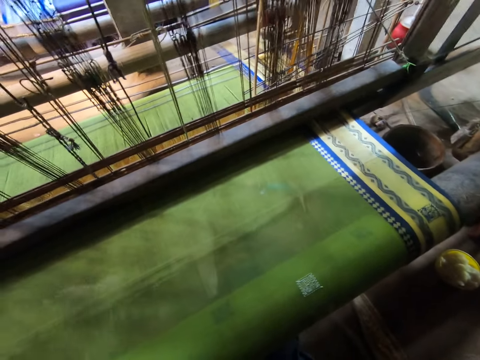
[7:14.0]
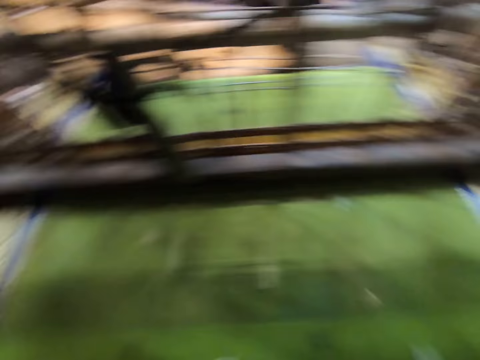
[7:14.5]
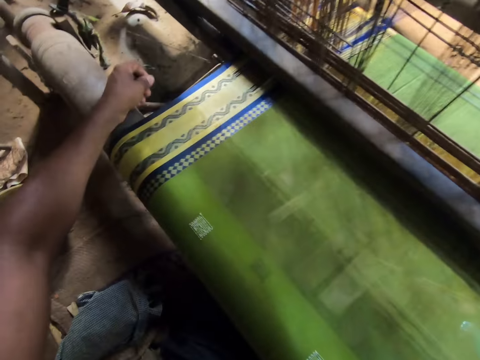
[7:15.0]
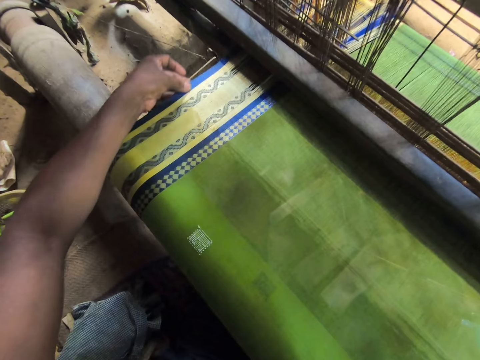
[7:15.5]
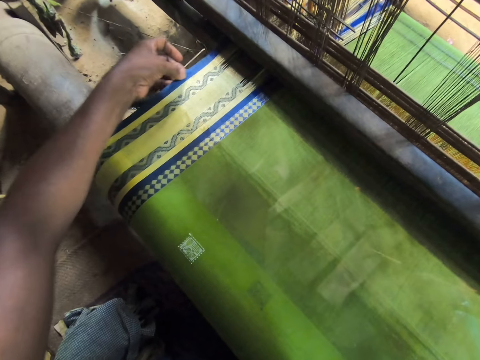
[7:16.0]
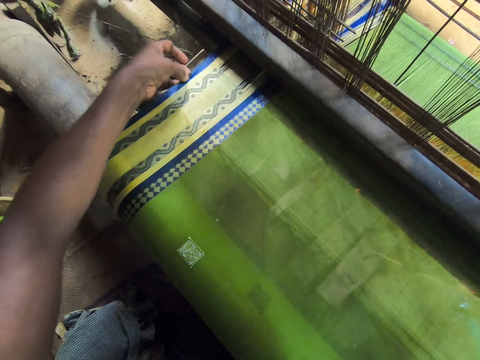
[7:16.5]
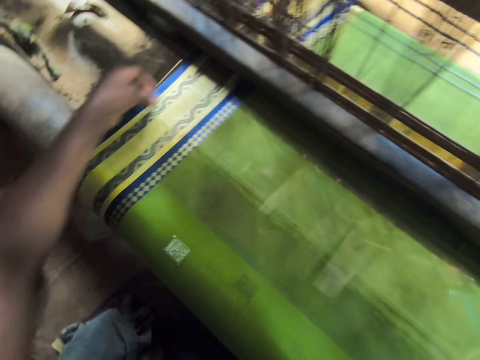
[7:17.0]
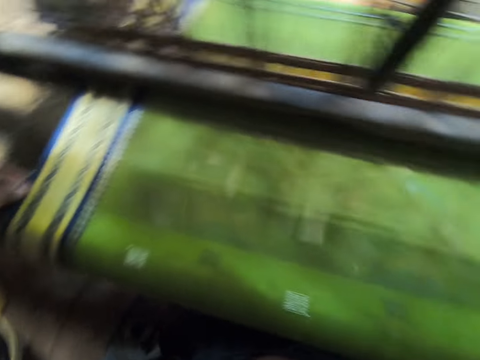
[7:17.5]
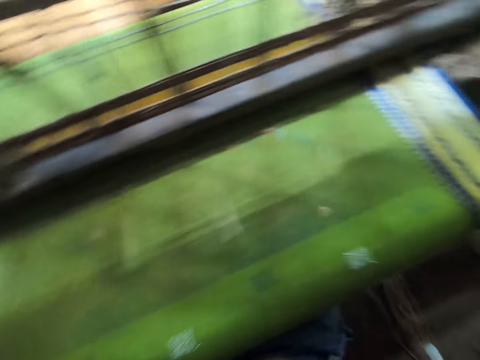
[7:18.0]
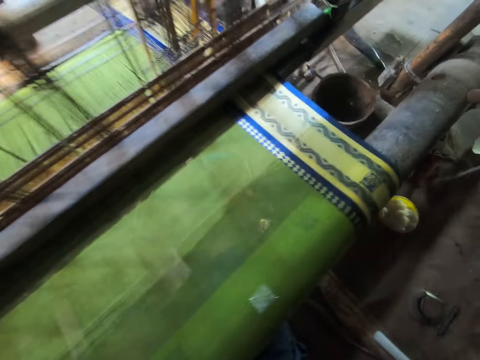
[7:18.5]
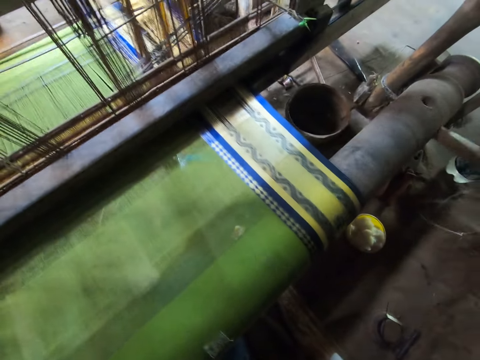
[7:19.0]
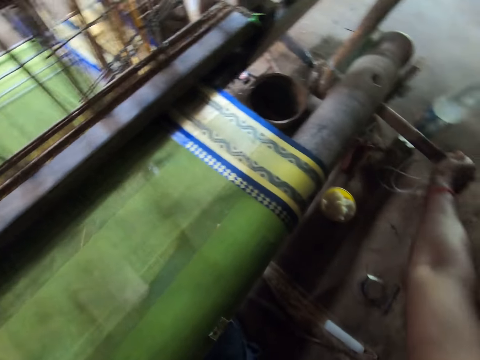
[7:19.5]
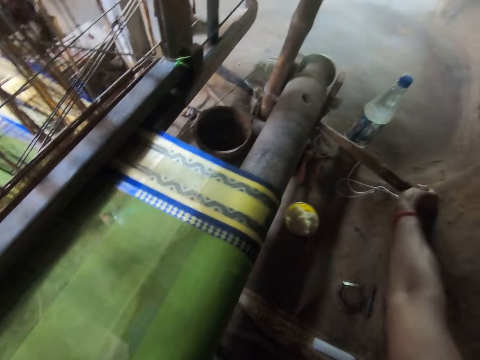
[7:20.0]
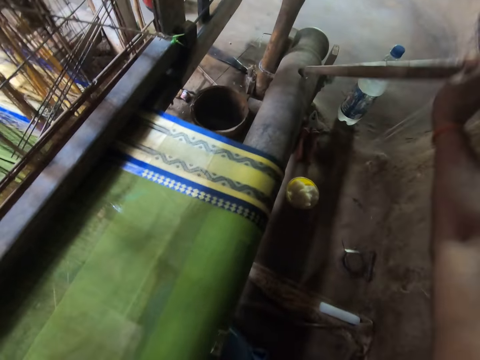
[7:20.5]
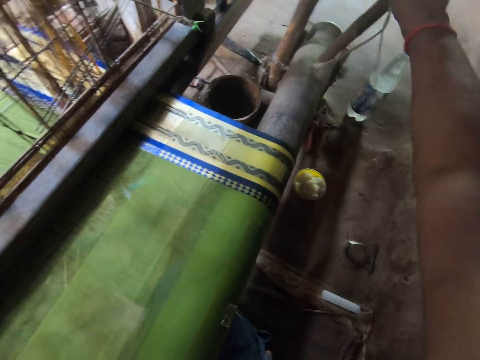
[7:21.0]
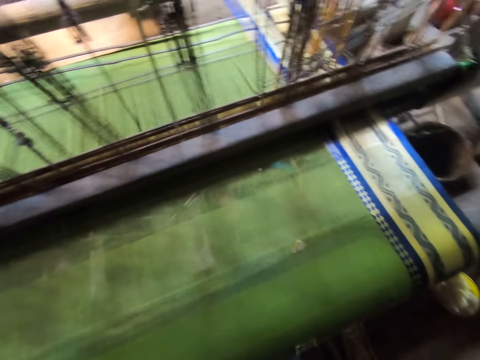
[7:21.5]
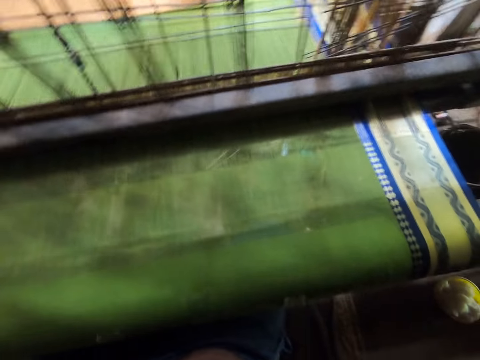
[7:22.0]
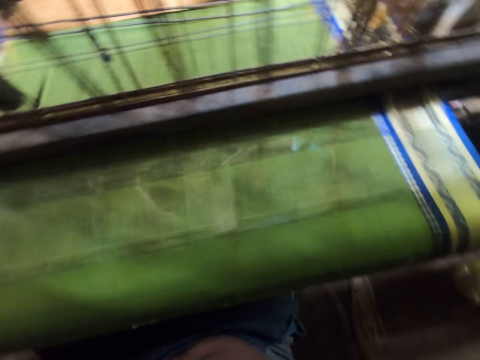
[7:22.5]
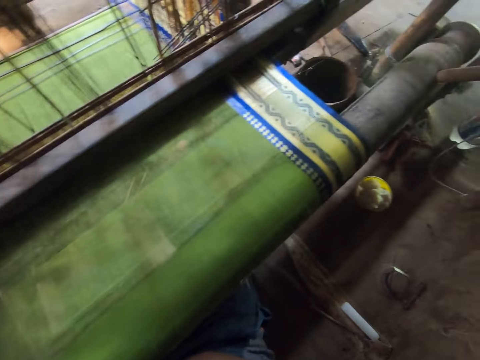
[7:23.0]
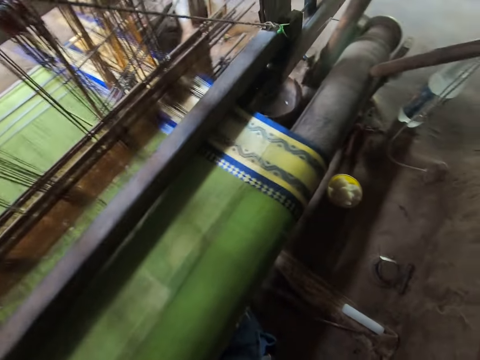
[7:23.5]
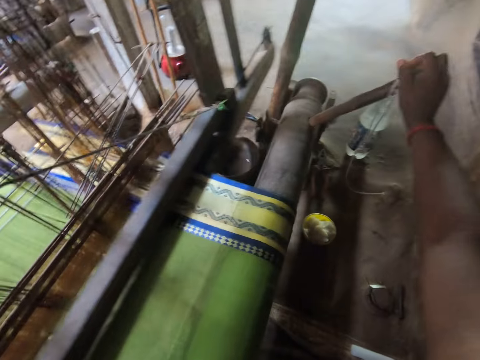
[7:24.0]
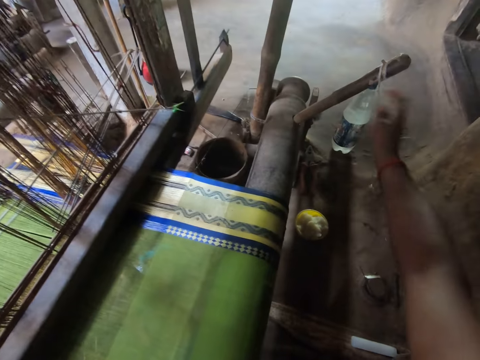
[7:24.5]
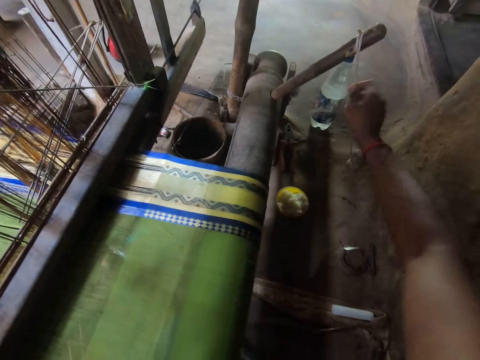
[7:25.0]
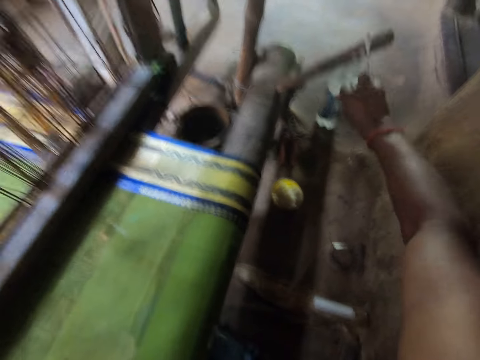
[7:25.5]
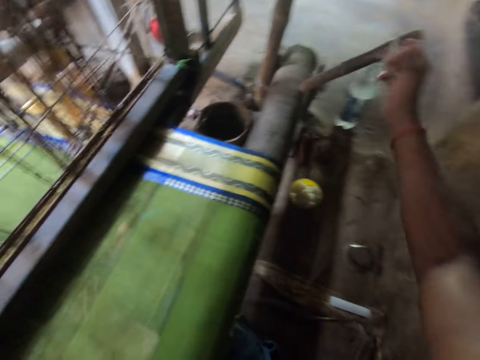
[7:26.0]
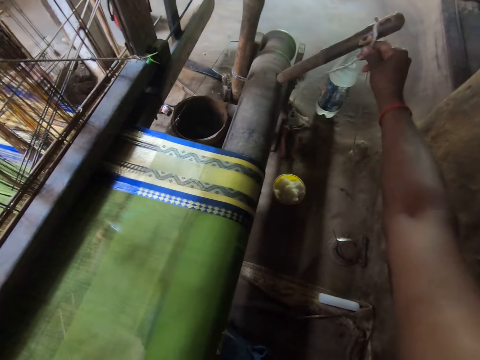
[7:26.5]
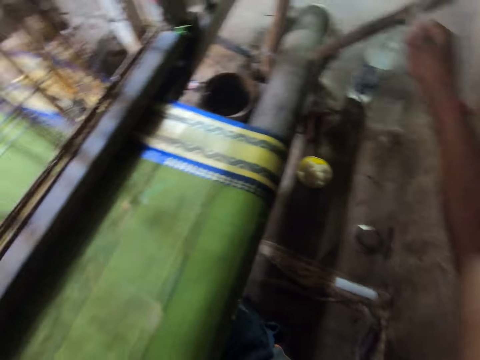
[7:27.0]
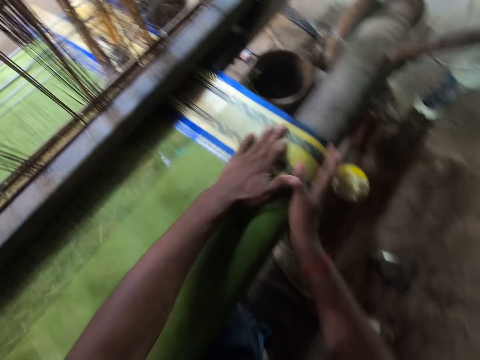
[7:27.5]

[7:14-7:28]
The camera wearer converses with the kid. They flatten the fabric with the left hand. They remove a metallic part of the machine. They insert the metal on a hole on the machine. They adjust the metal with the string.

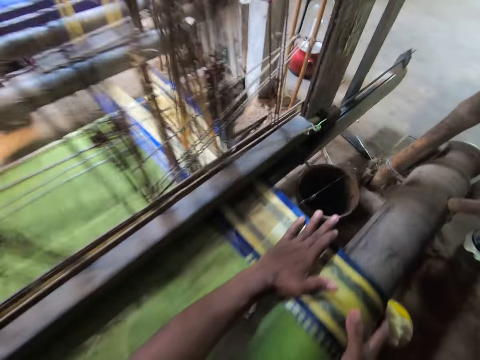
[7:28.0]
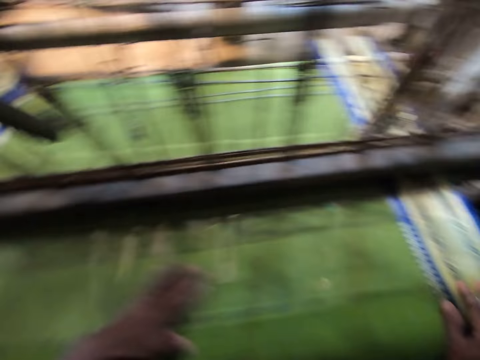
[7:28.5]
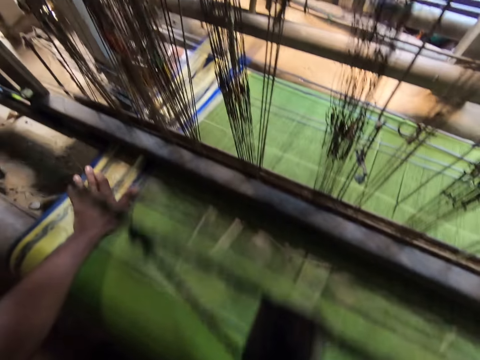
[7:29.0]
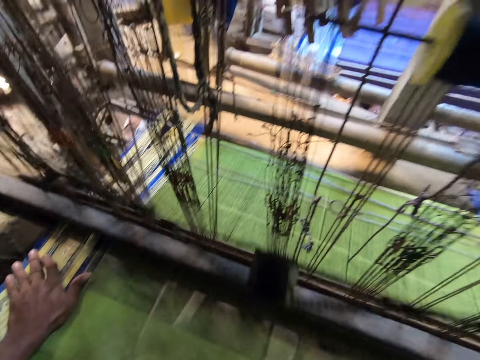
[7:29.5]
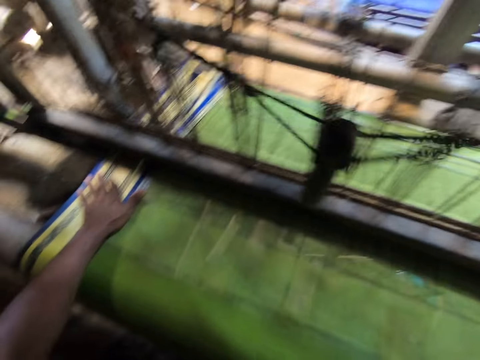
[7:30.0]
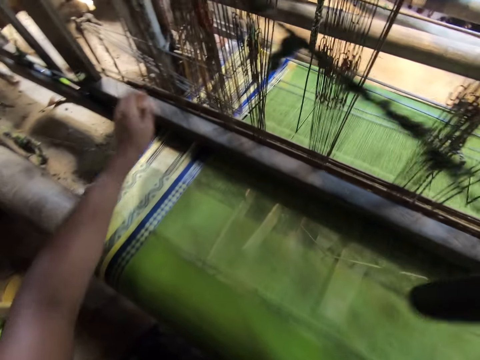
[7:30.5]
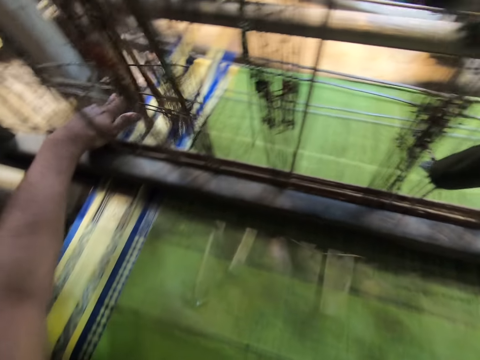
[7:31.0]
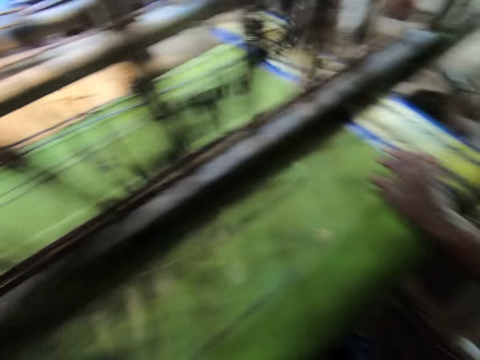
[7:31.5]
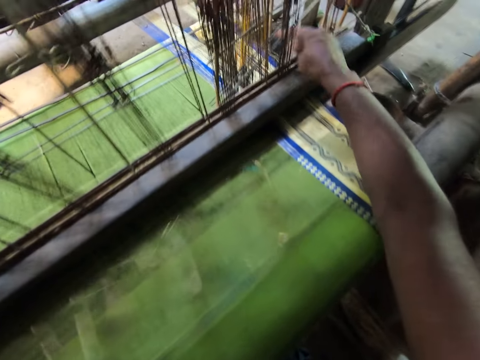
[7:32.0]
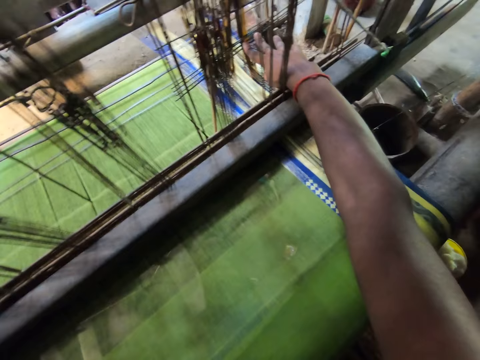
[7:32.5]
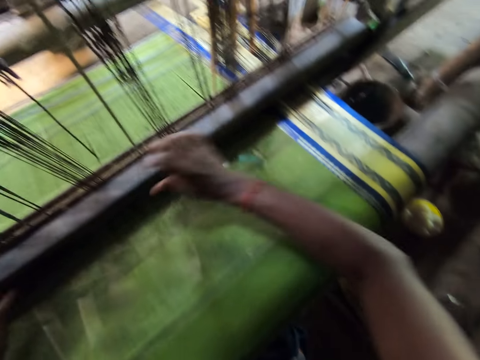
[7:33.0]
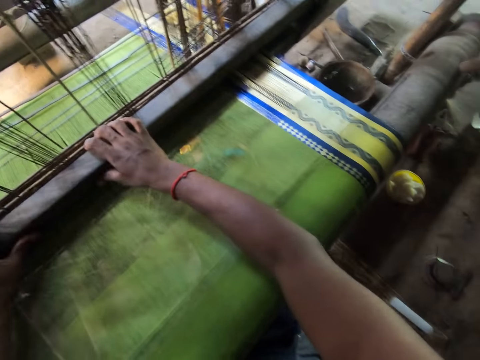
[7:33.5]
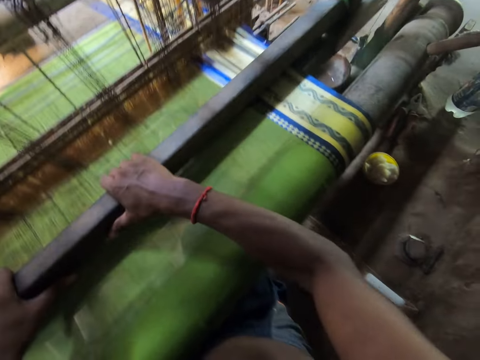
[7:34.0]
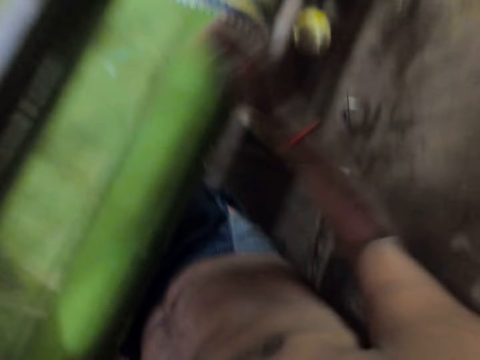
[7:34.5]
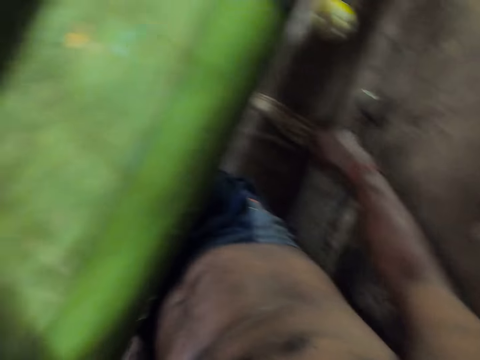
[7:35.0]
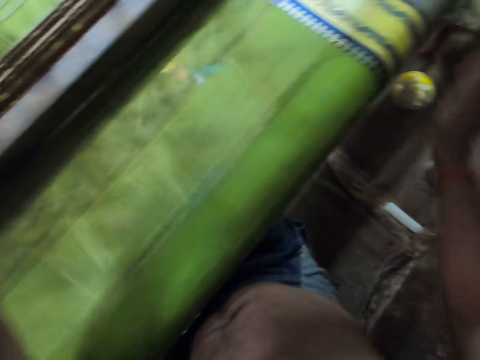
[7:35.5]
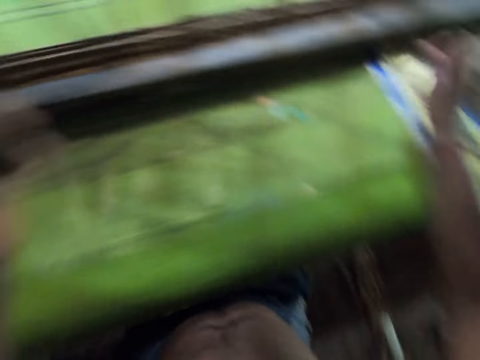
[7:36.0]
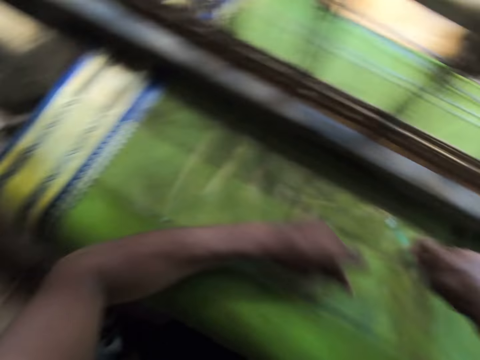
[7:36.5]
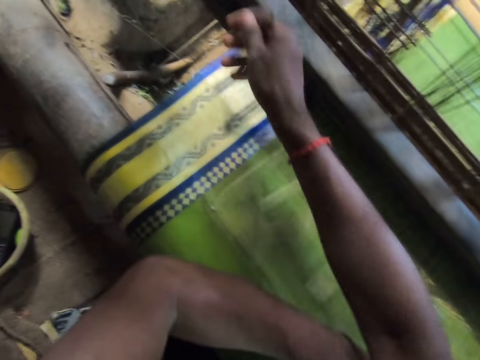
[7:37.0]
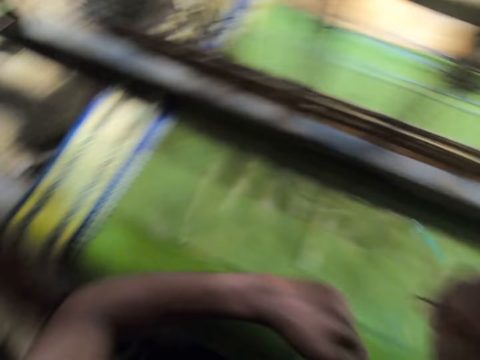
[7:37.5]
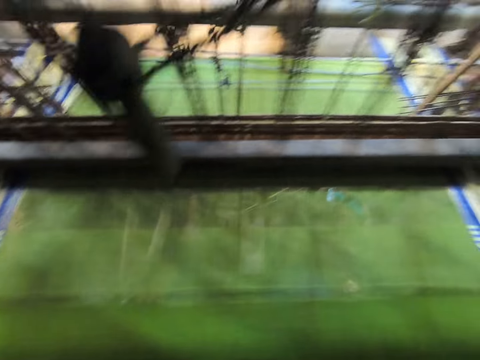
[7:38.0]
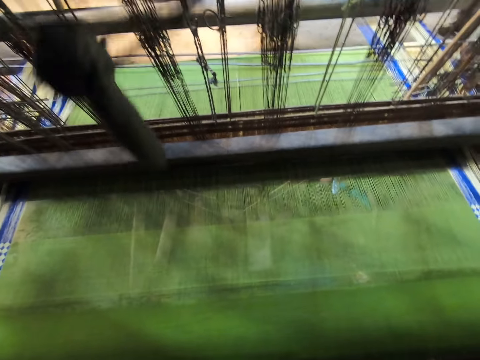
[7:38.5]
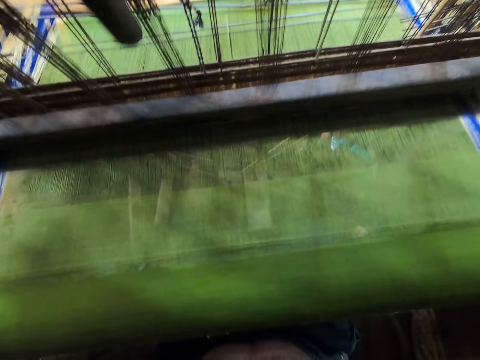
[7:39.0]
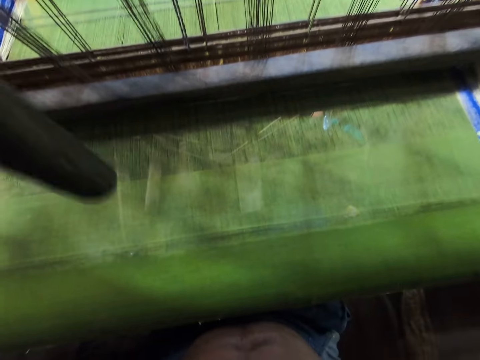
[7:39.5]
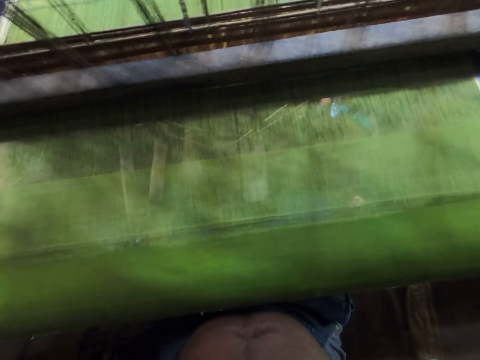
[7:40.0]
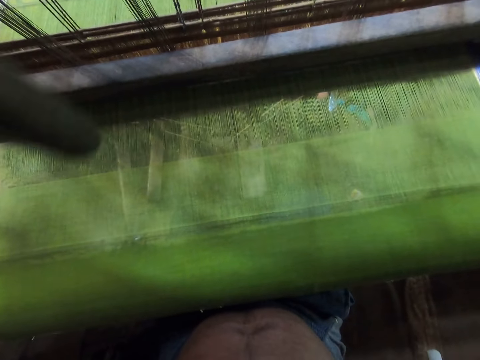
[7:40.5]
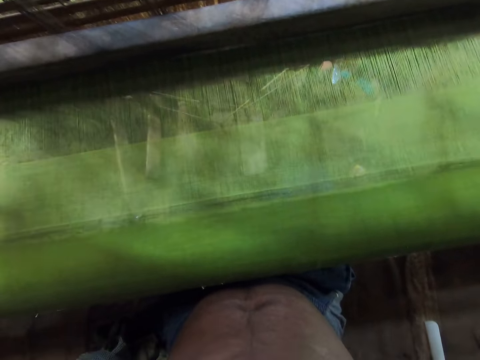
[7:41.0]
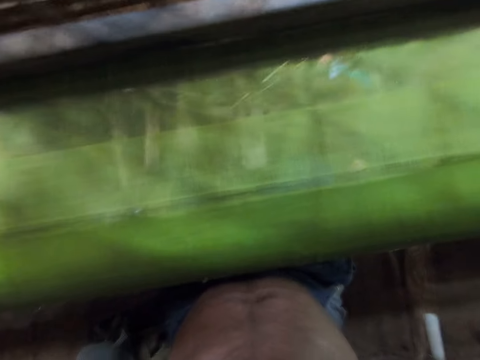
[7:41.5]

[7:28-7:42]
The camera wearer flattens the fabric with his hand. He pushes the heddle with his left hand. He adjusts the metals of the machine. He pushes the heddle with his right hand. He pushes the batten with his hands. He converses with the kid. He picks a spindle on the ground with his right hand. He separates the thread on the loom with the spindle in his right hand. He drops the object on the floor.
